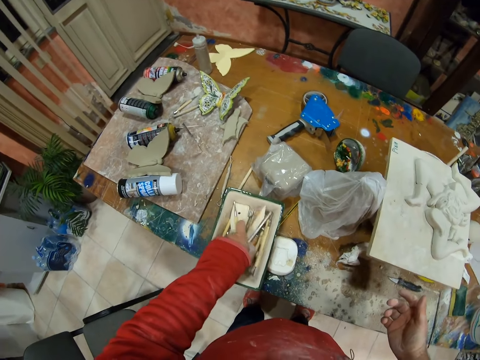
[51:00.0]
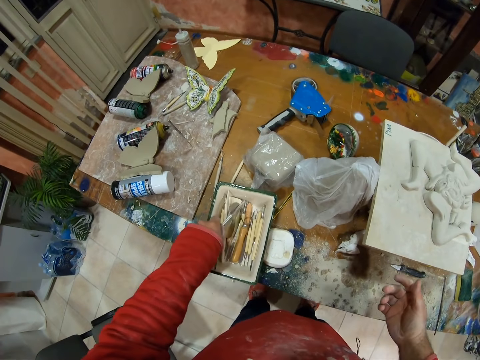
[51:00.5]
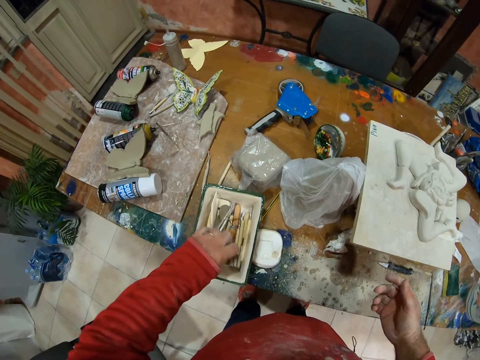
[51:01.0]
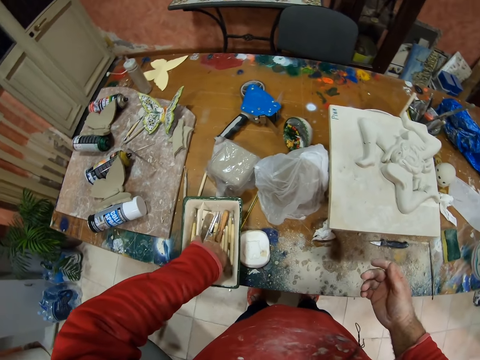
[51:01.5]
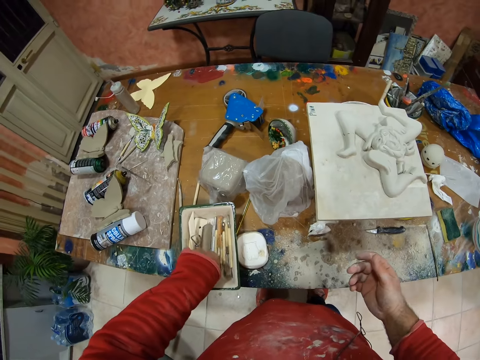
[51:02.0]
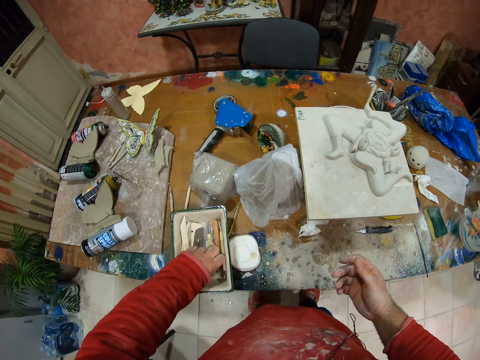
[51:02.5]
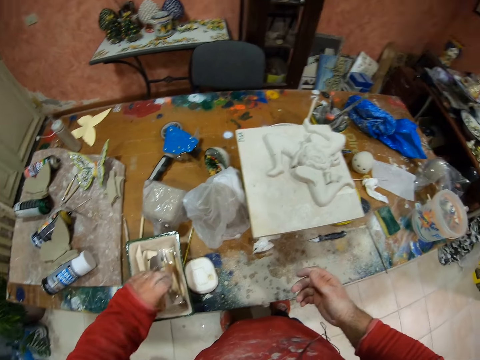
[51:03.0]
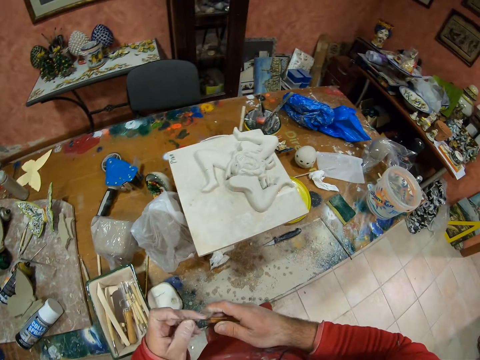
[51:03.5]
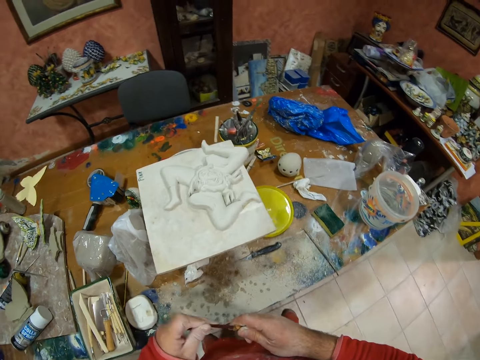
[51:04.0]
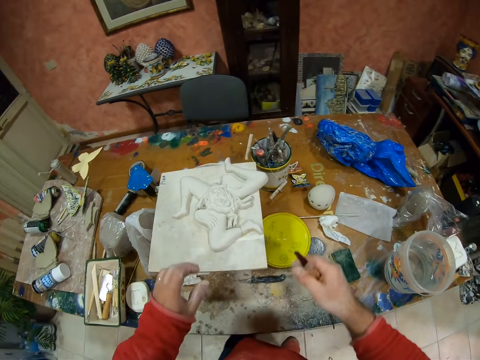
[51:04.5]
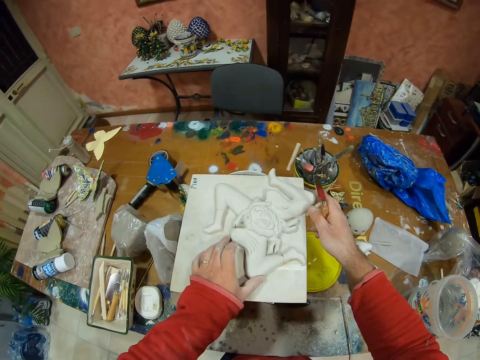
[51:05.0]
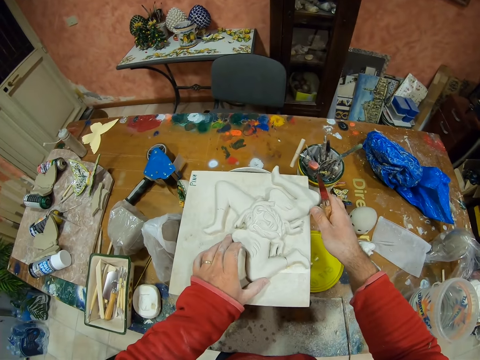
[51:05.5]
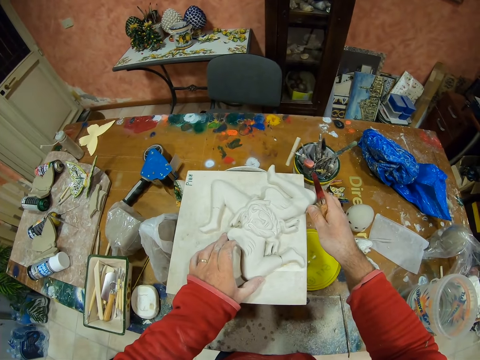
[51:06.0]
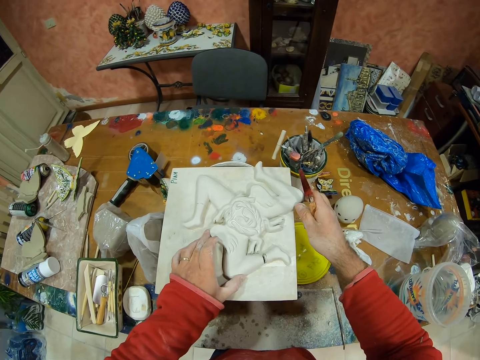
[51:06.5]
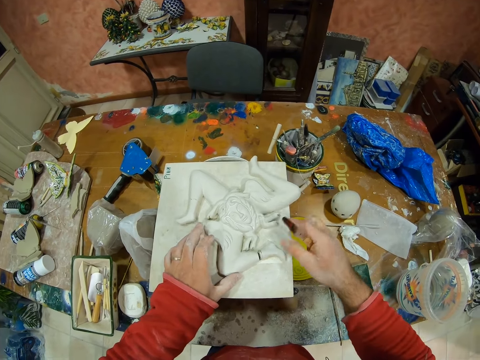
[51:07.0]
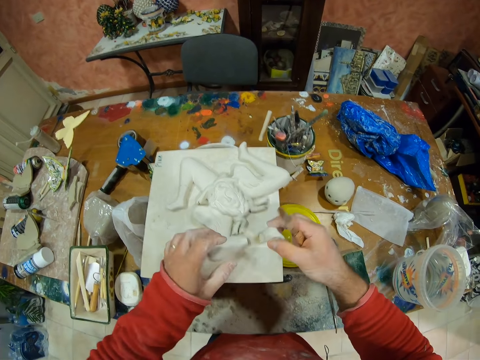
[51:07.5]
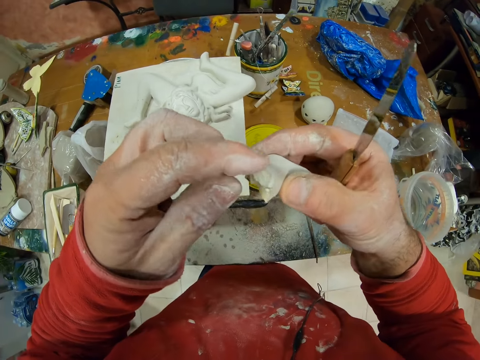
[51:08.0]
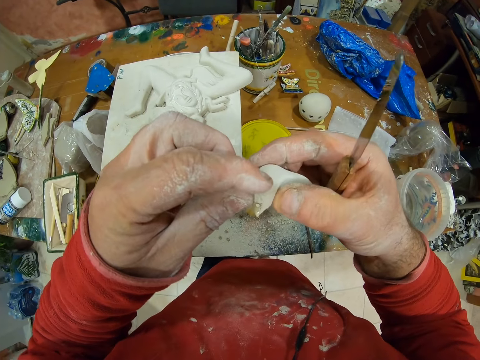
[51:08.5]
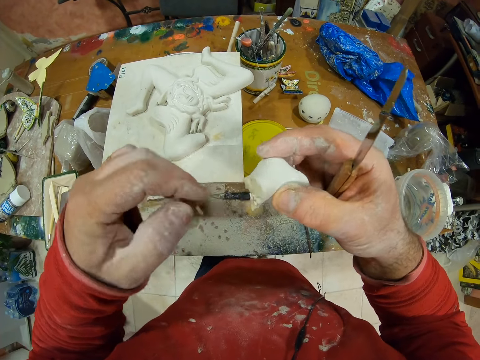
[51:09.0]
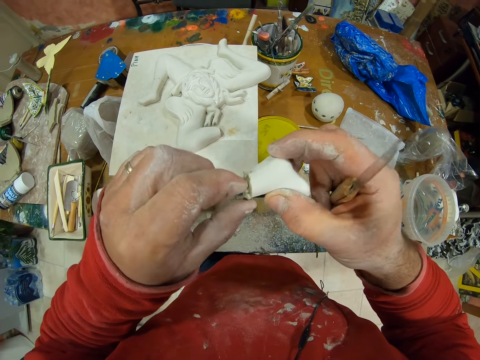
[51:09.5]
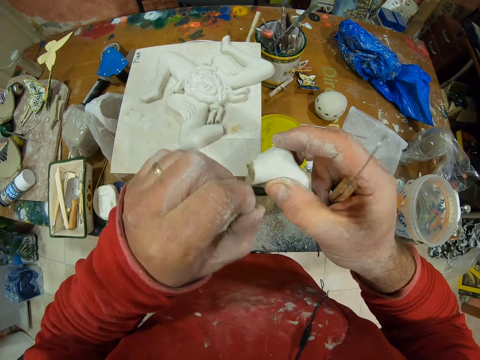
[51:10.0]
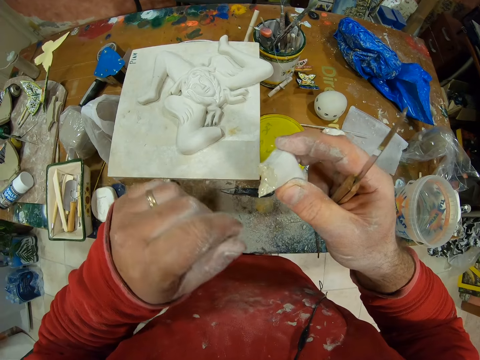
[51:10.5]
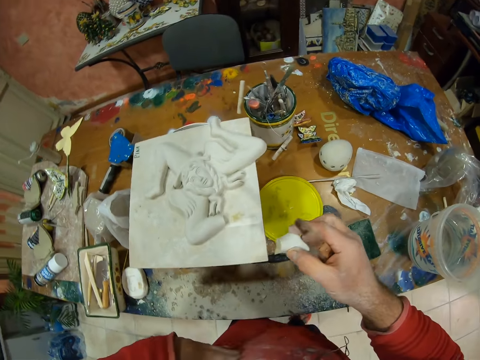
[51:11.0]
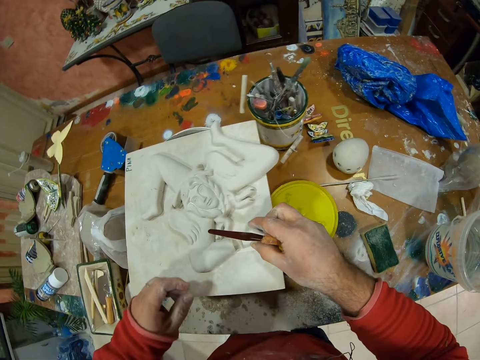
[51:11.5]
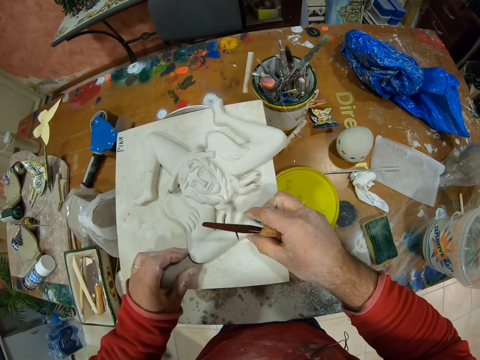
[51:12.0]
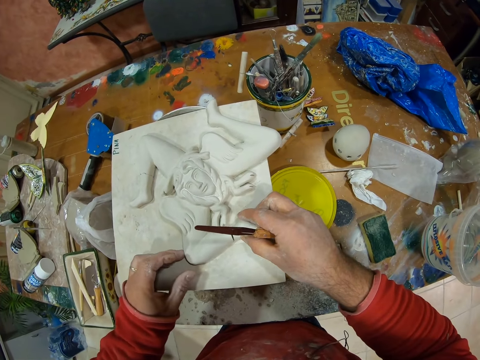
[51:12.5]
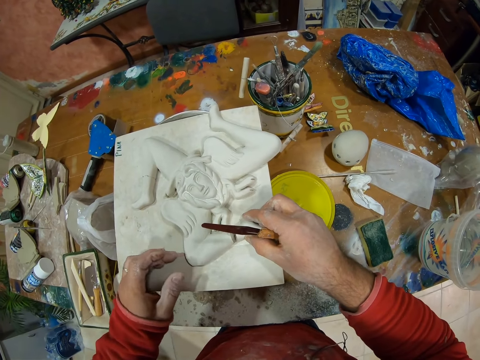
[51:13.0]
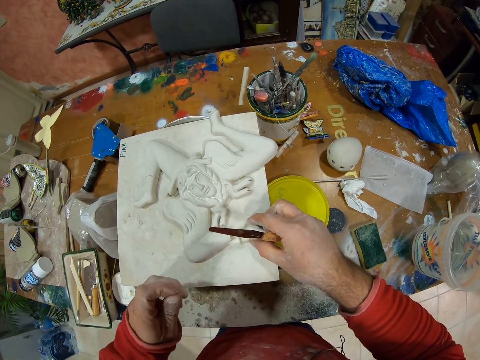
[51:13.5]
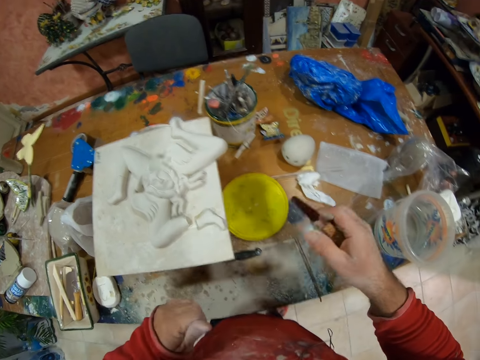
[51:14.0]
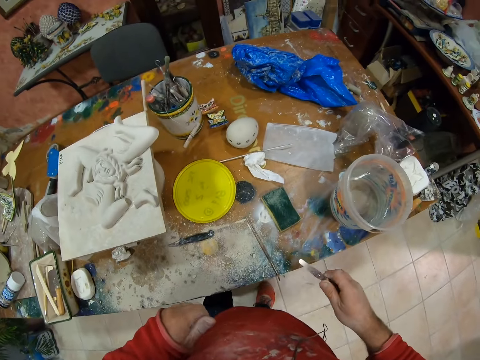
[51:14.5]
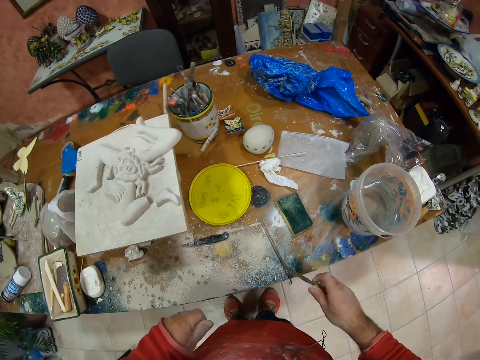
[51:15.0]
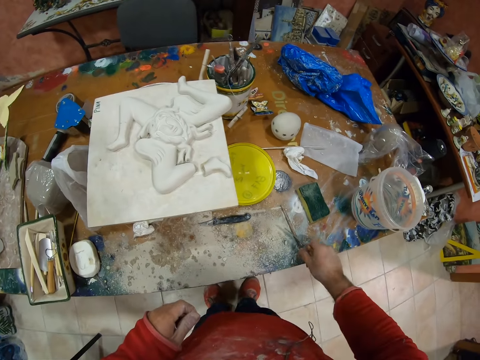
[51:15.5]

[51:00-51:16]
The camera wearer picks up a knife. They pick up a brush. They adjust the art. They connect the broken piece to the main decor.

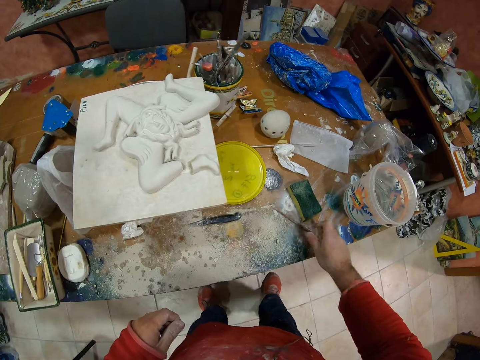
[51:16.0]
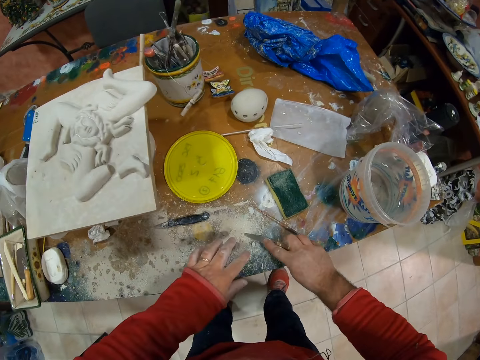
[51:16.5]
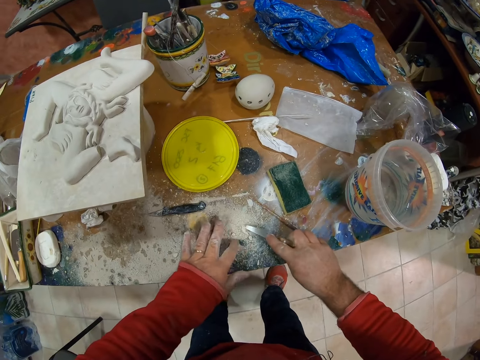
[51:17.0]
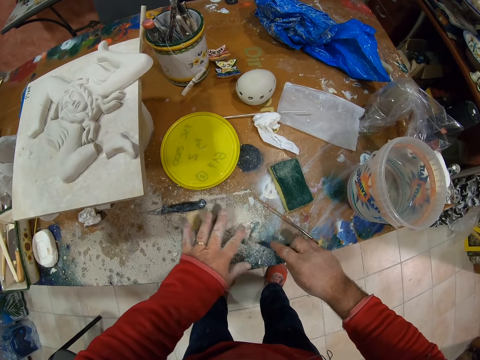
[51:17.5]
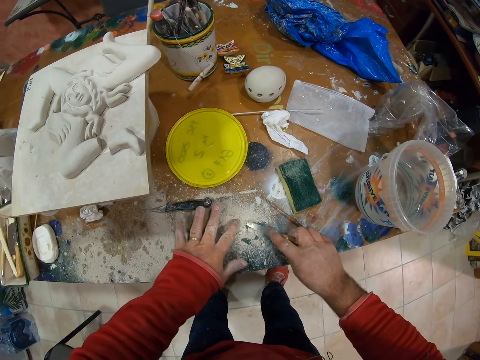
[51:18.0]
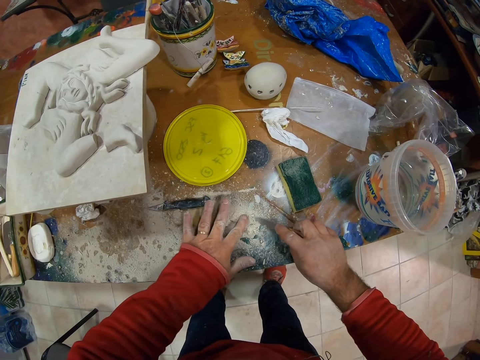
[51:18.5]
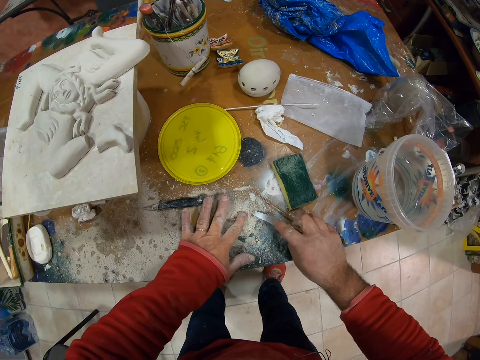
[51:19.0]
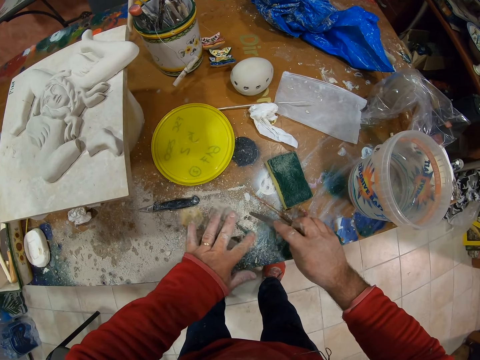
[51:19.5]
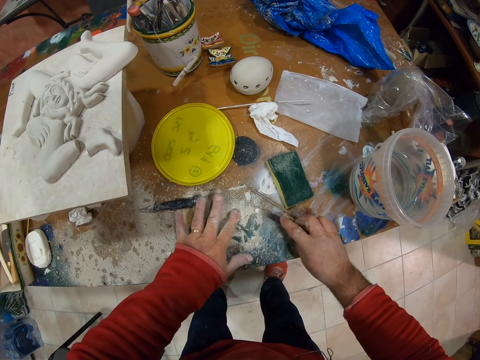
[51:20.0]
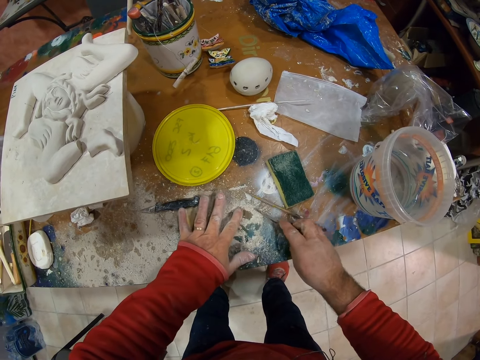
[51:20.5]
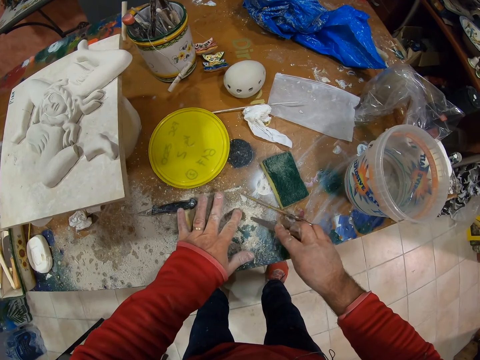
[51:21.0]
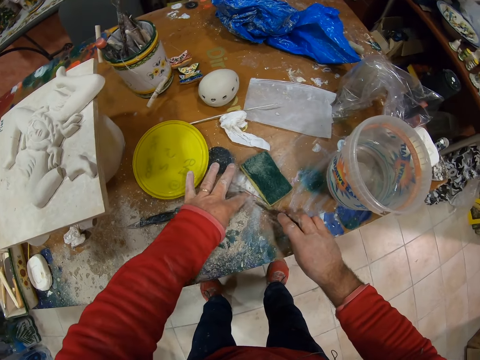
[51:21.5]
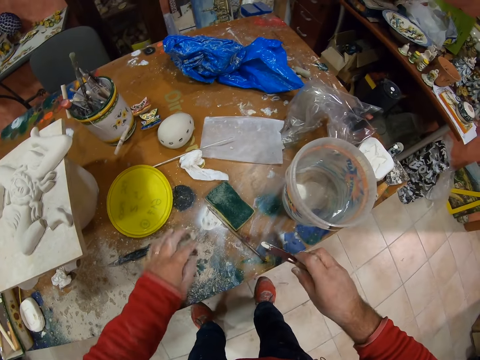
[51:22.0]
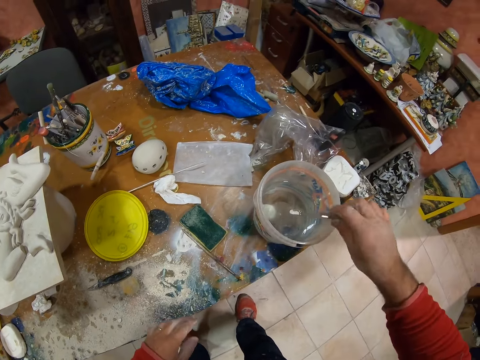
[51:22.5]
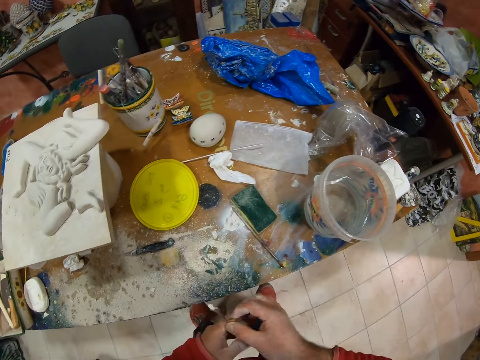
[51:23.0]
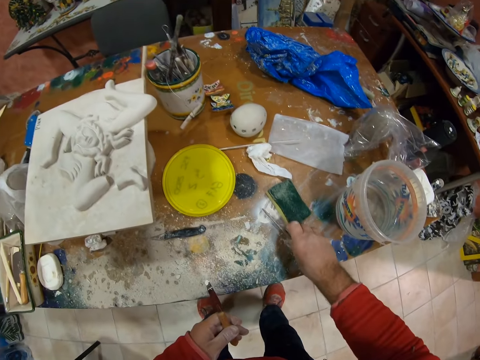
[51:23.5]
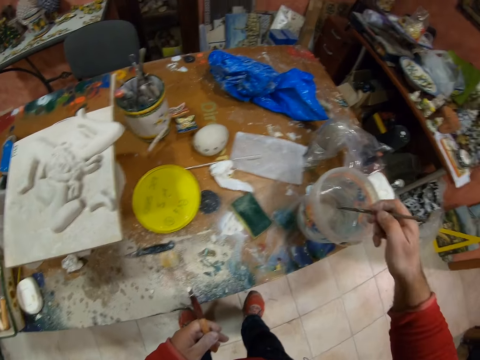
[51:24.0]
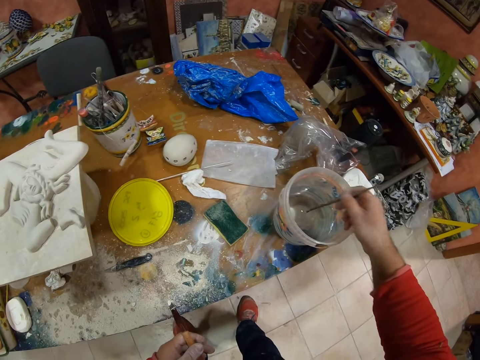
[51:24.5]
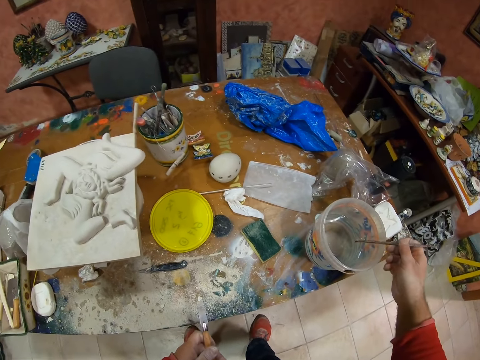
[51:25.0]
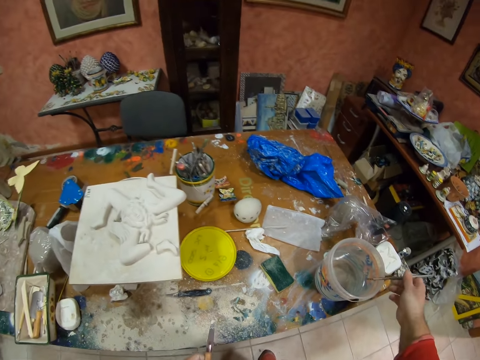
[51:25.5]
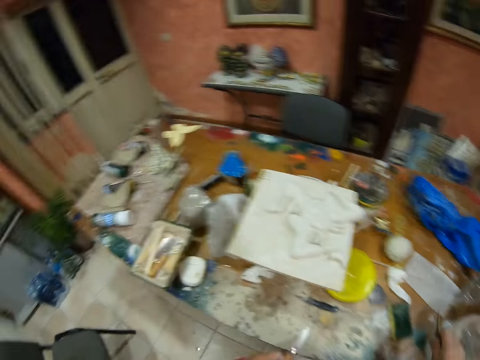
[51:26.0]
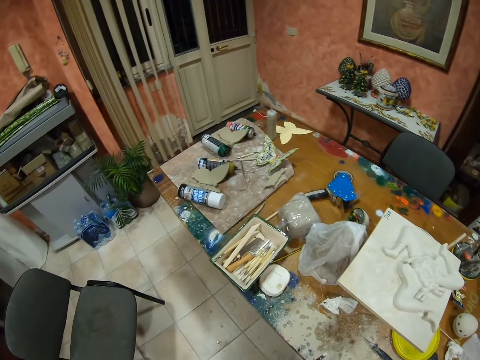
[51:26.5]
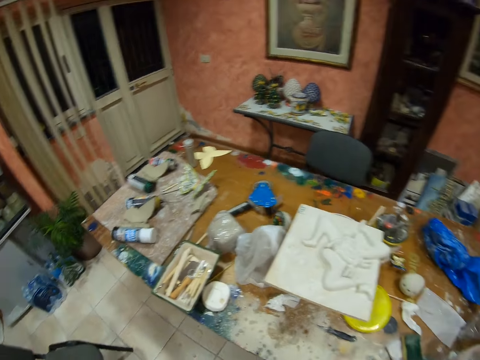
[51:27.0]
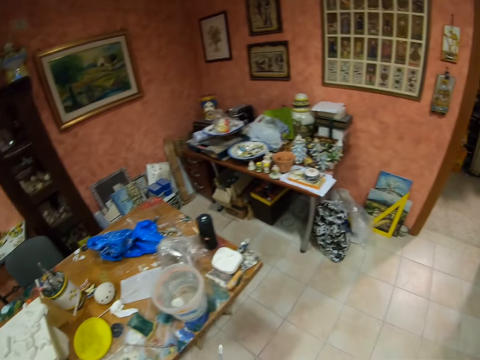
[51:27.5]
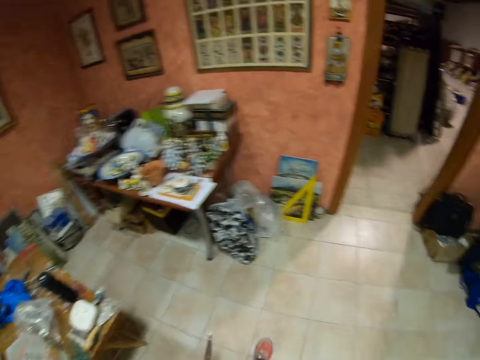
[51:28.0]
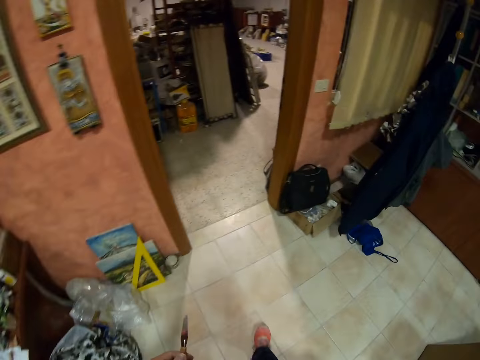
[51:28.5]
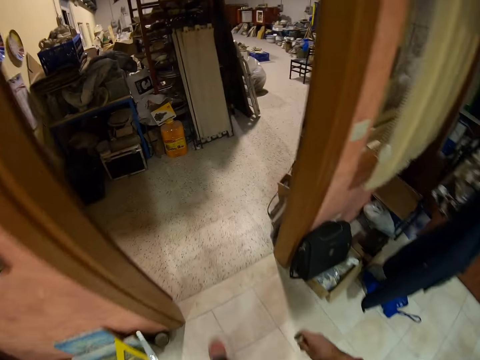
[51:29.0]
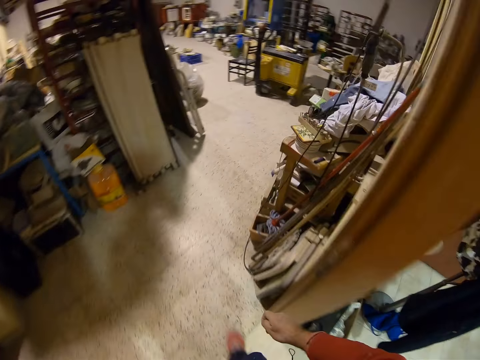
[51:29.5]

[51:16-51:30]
The camera wearer crushes the clay powder with a knife on the table. They pick up a brush and dip the brush in the glue. They walk to another room.
